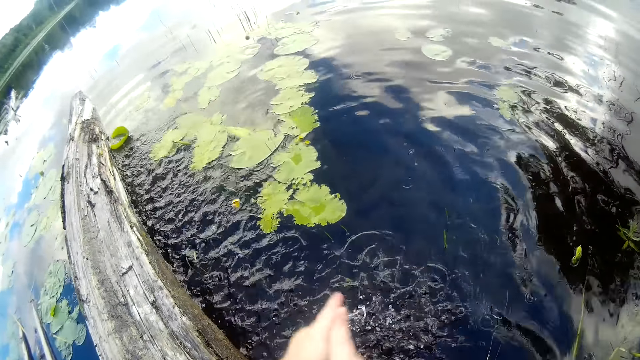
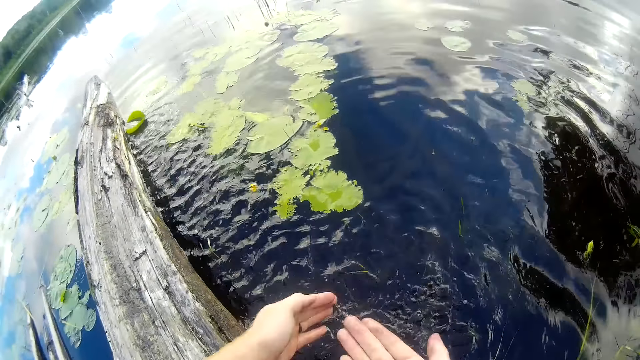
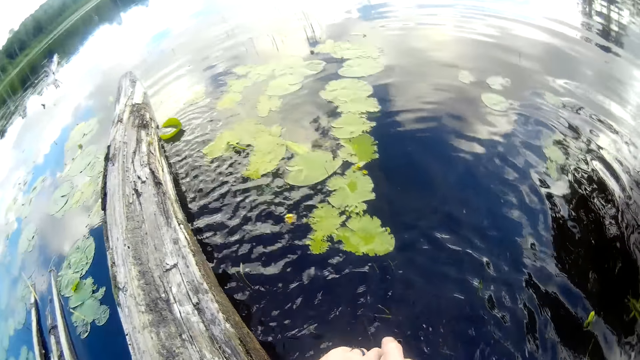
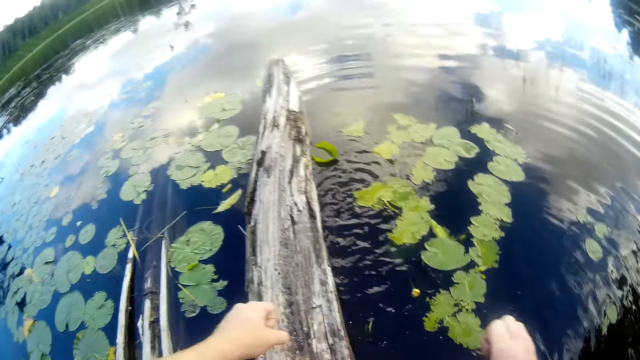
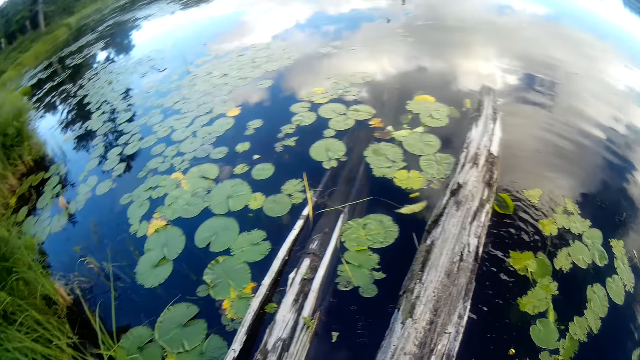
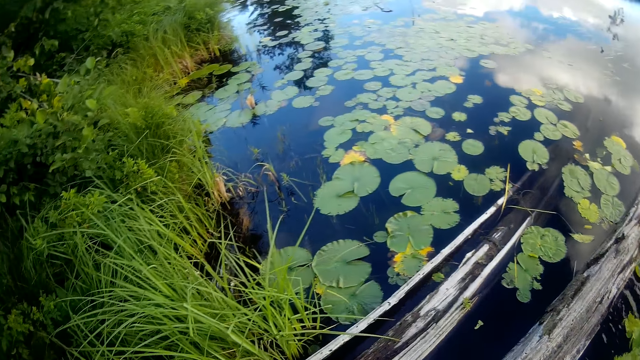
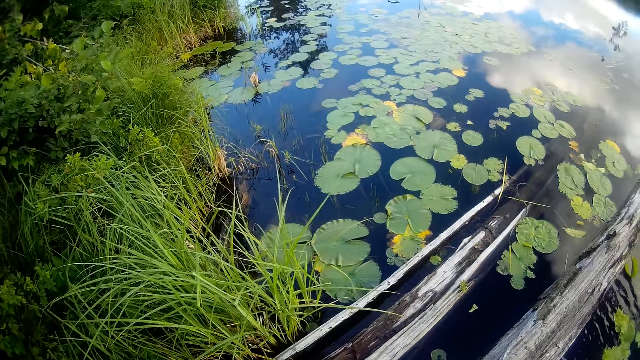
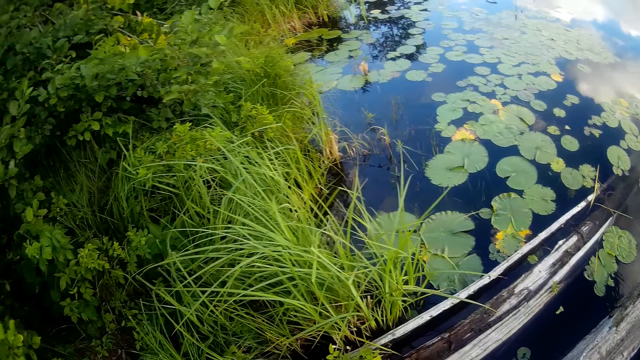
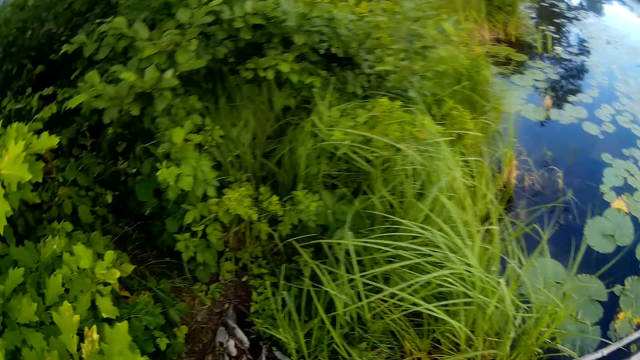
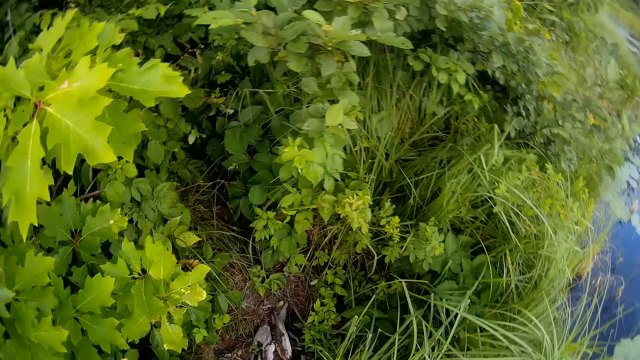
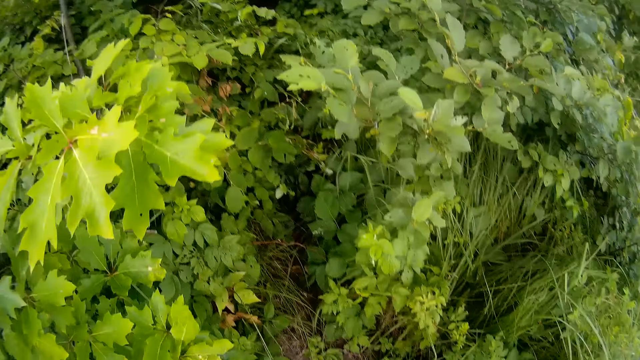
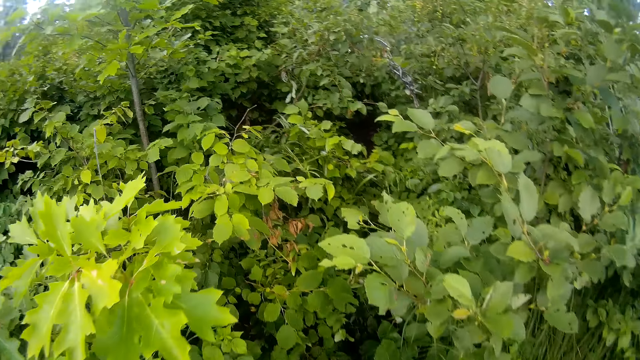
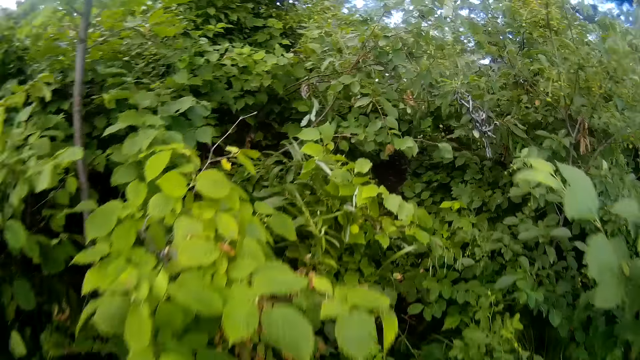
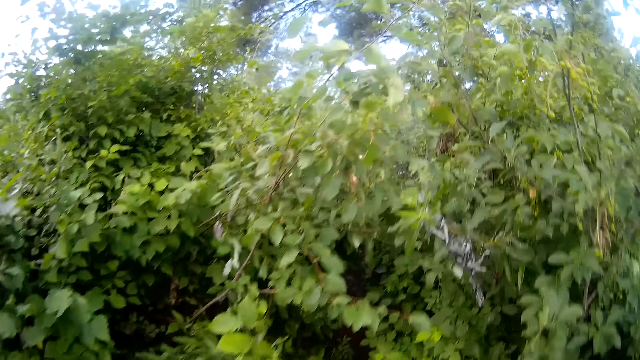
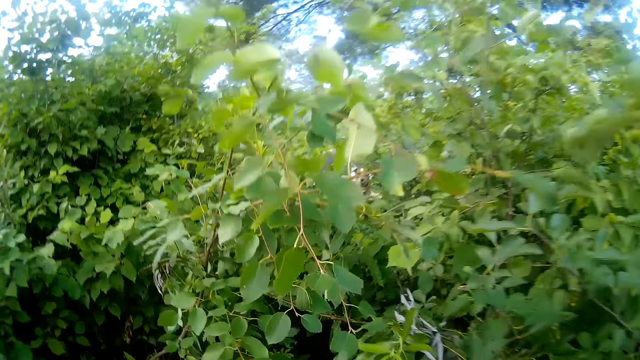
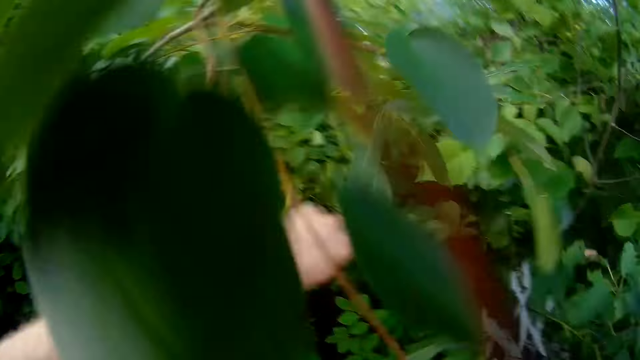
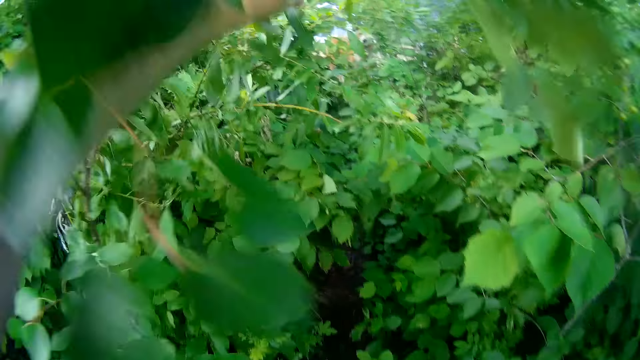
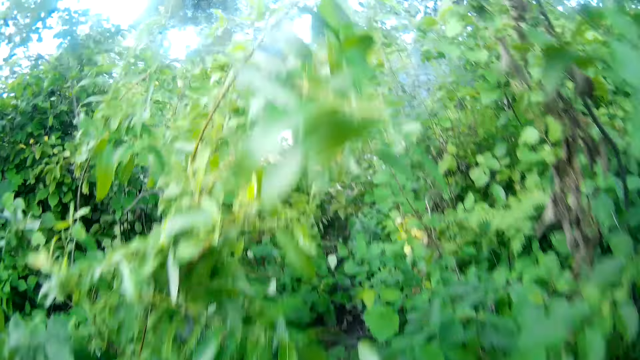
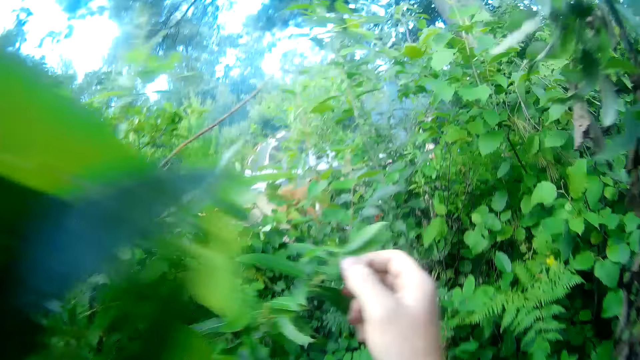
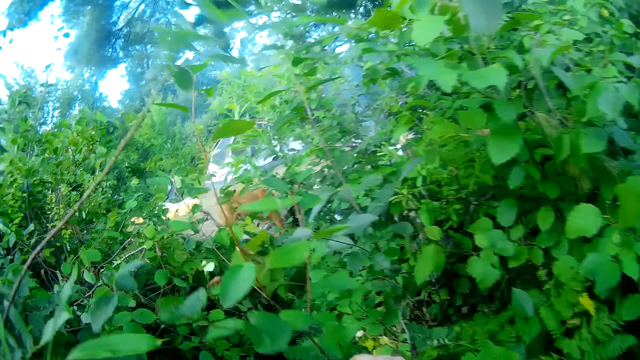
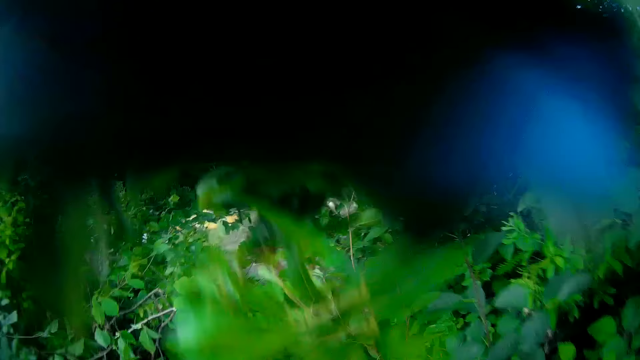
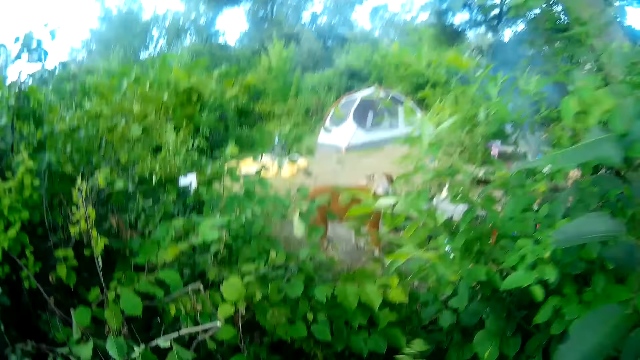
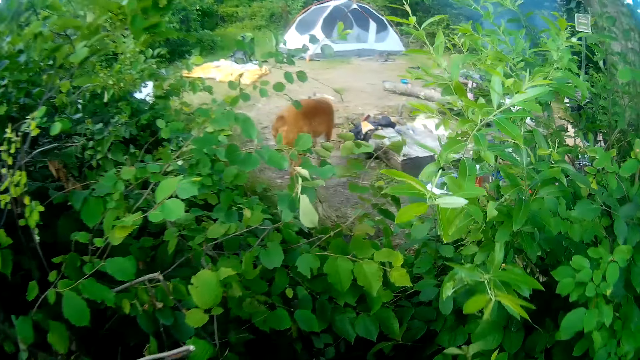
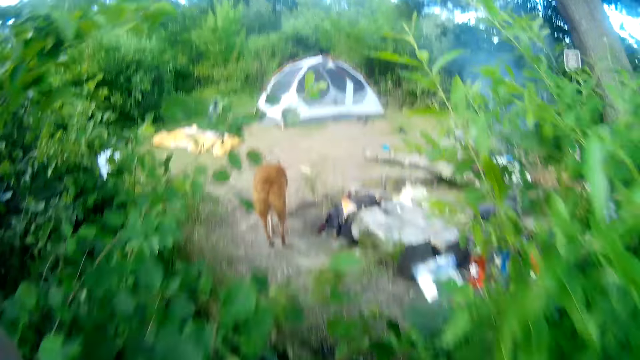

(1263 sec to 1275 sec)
The camera wearer walks to the log or fire.

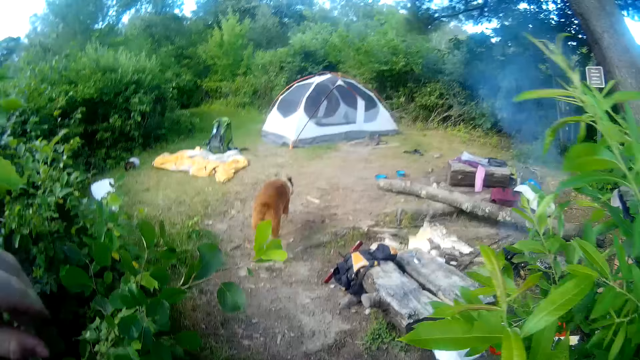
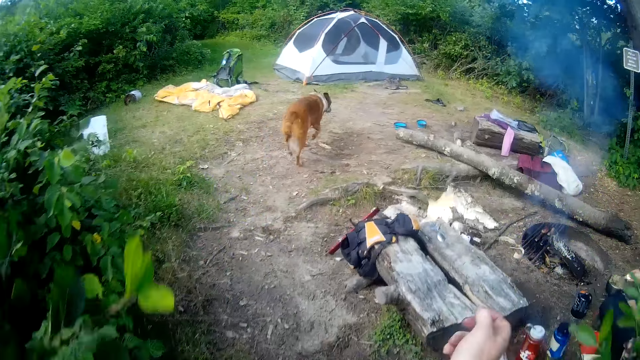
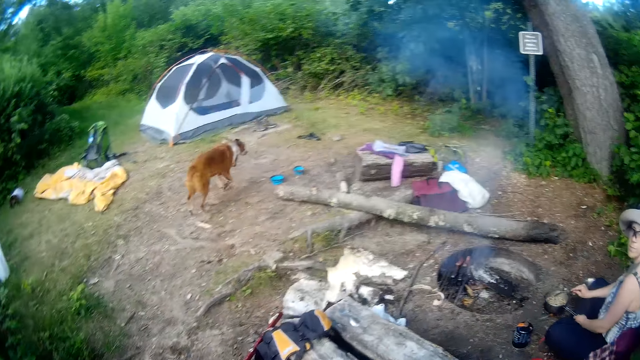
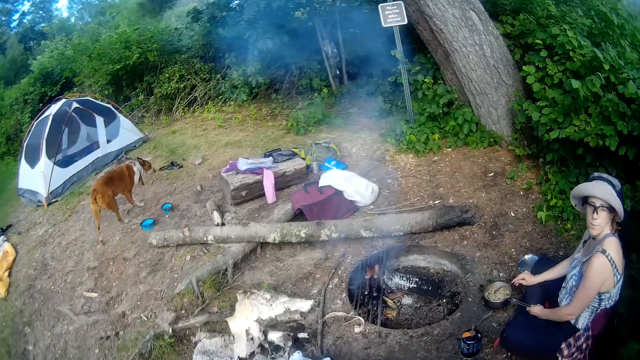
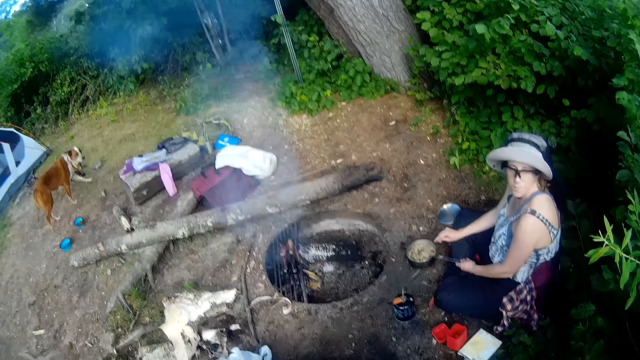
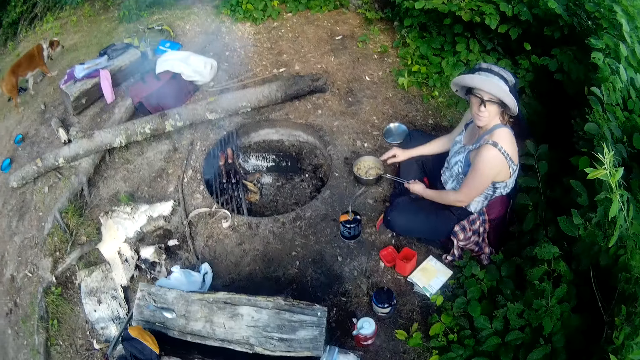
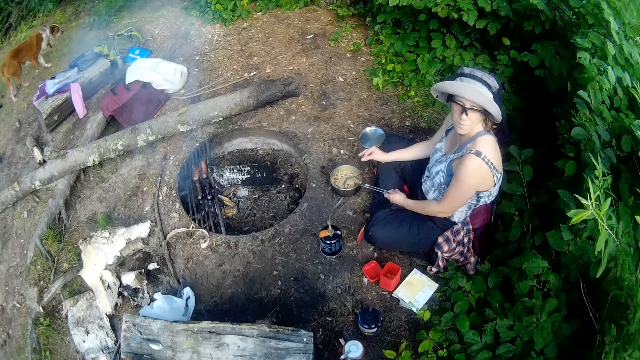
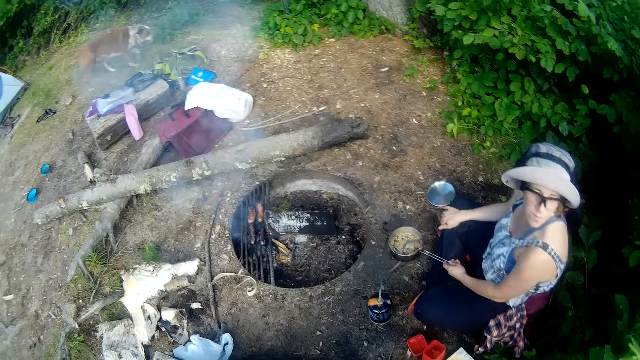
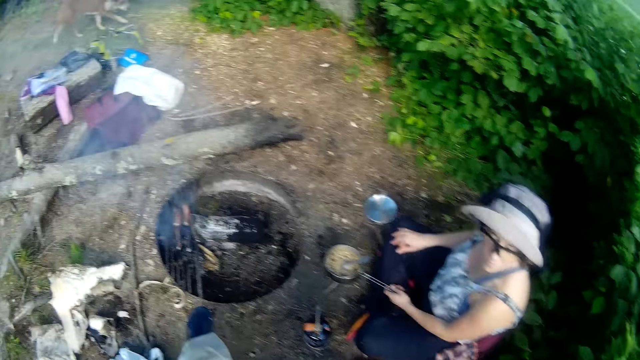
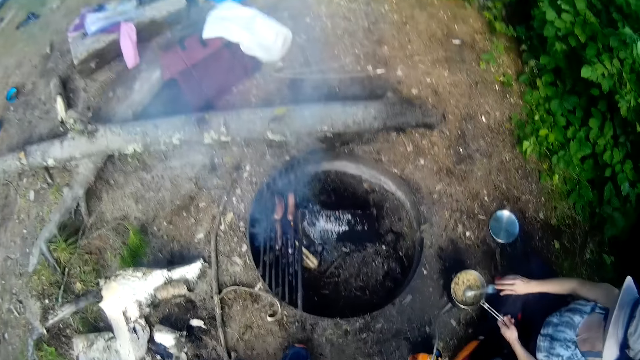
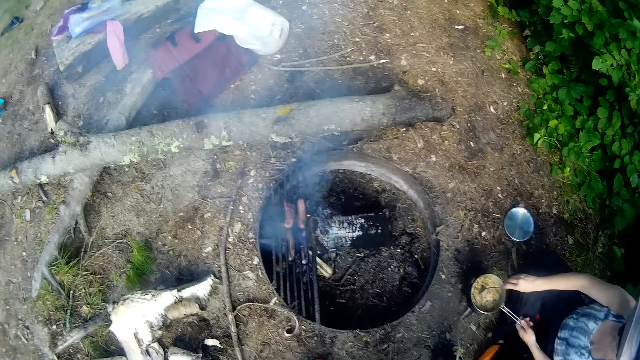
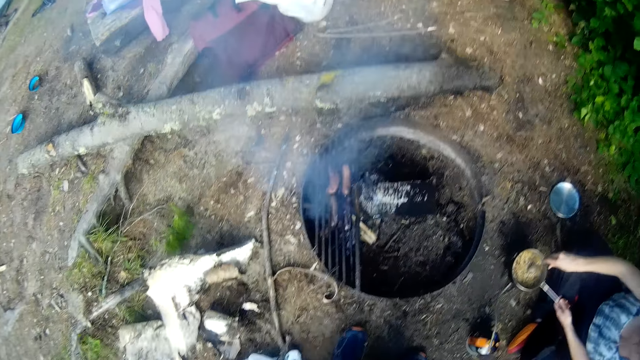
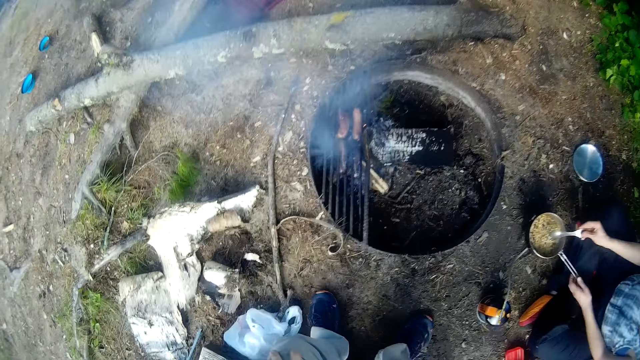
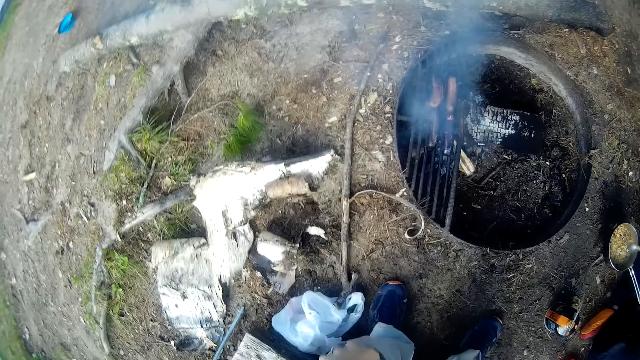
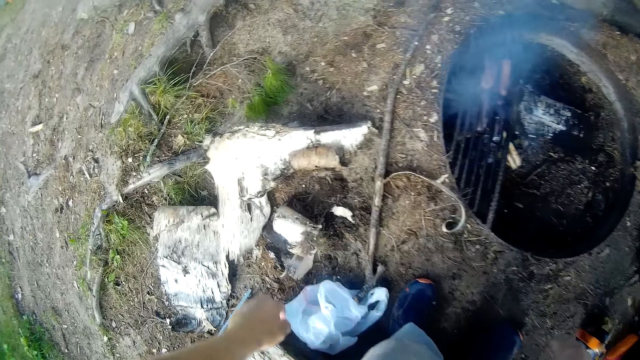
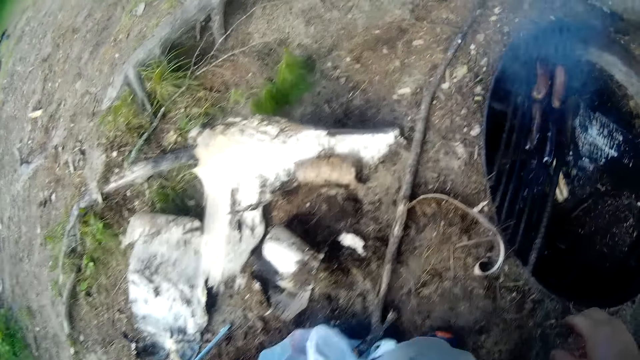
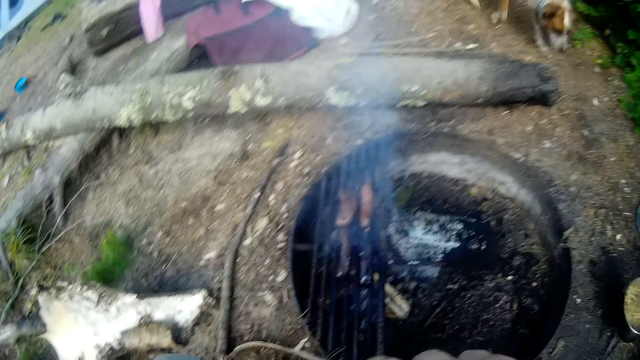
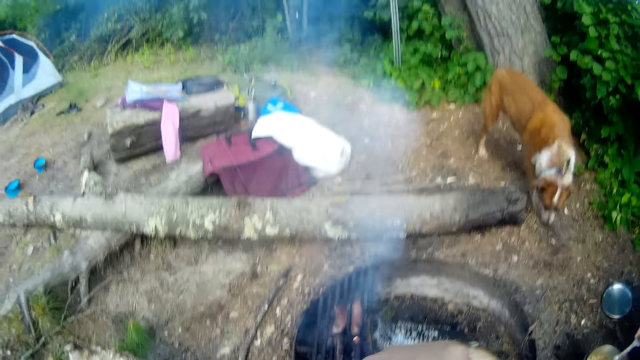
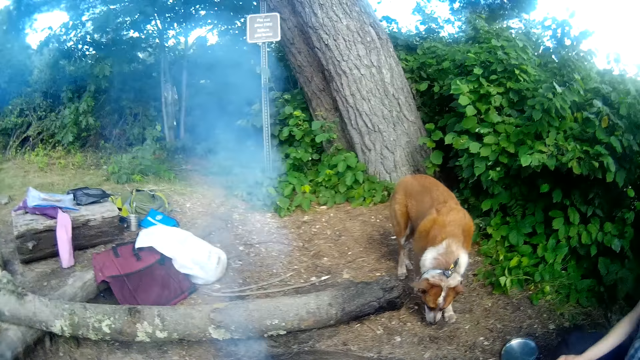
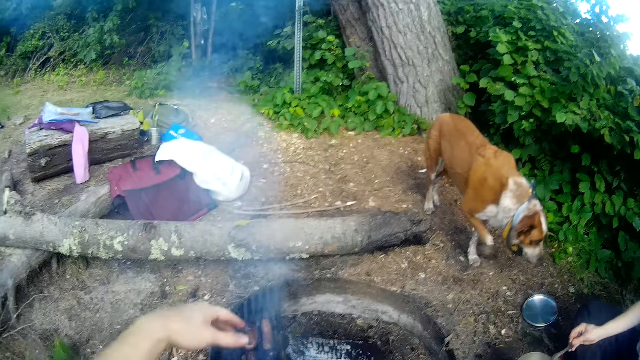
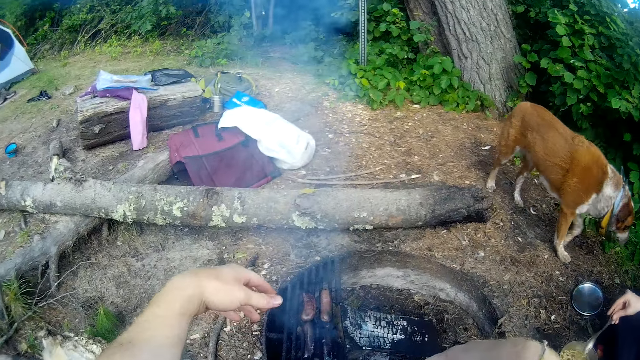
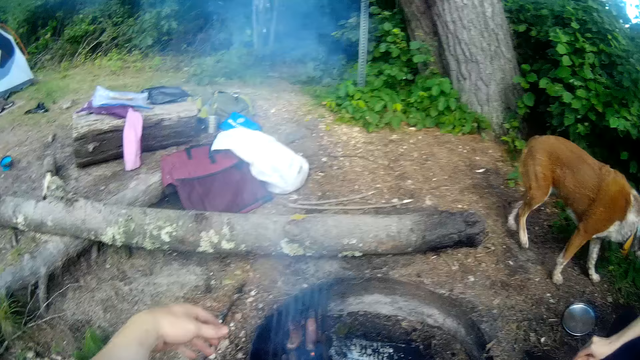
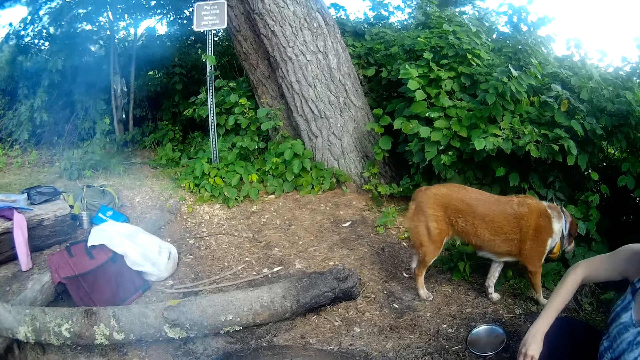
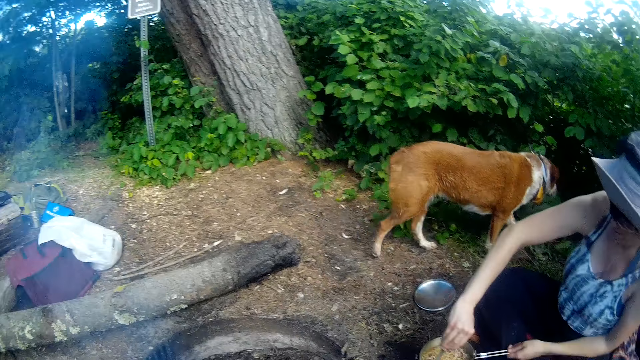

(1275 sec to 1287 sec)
The camera wearer sits on the log.
